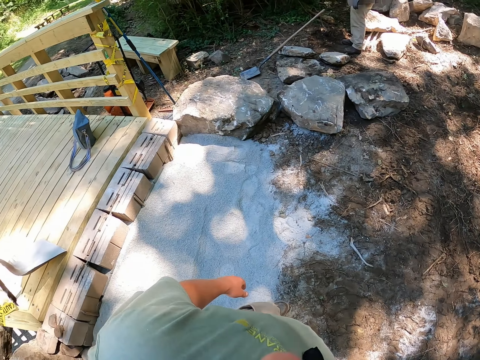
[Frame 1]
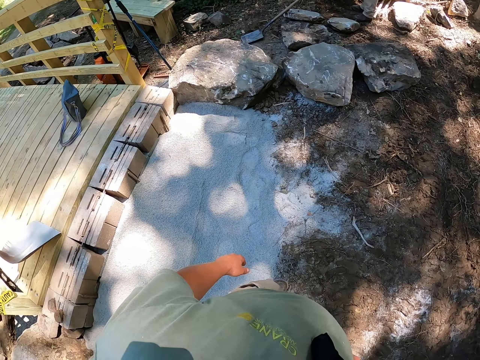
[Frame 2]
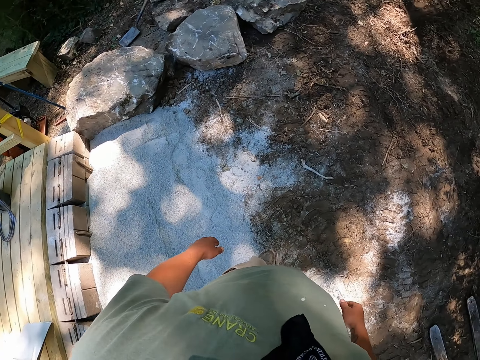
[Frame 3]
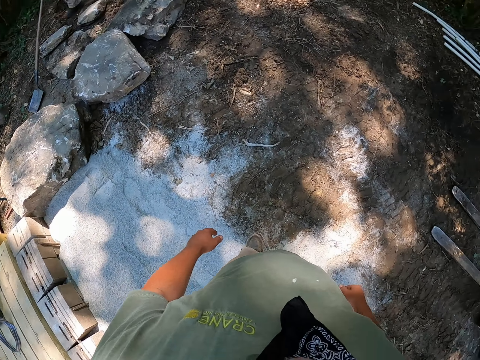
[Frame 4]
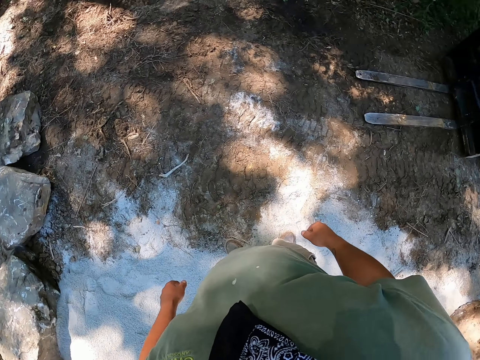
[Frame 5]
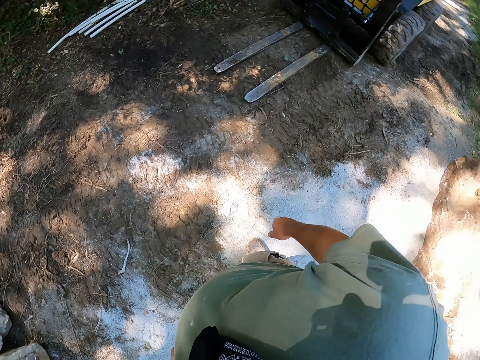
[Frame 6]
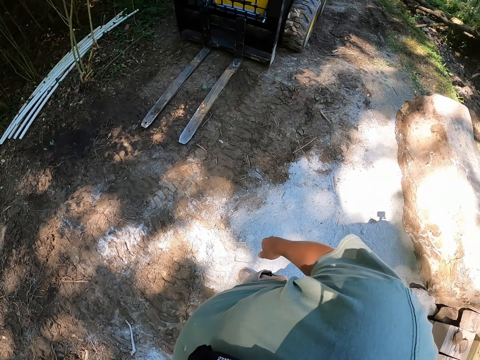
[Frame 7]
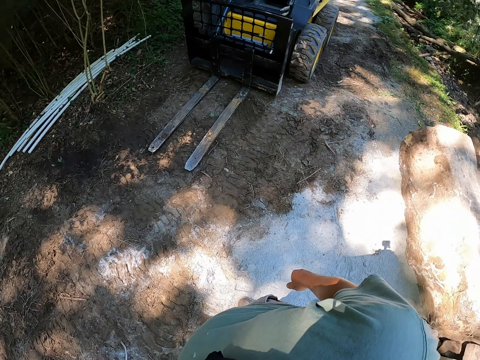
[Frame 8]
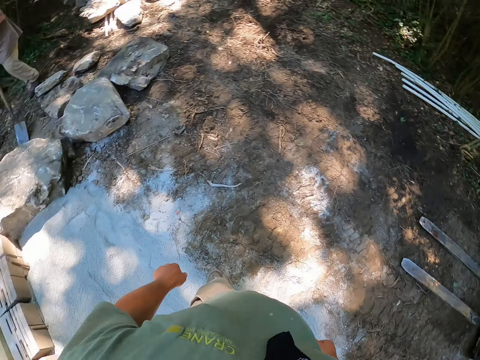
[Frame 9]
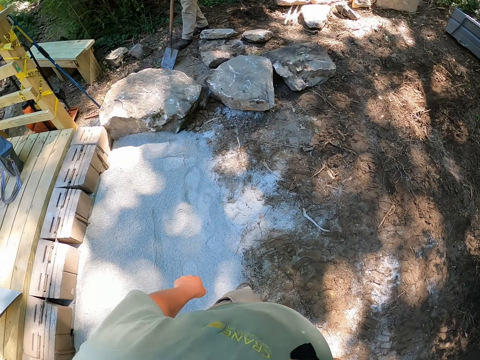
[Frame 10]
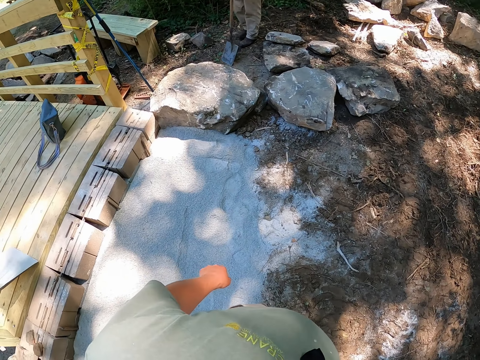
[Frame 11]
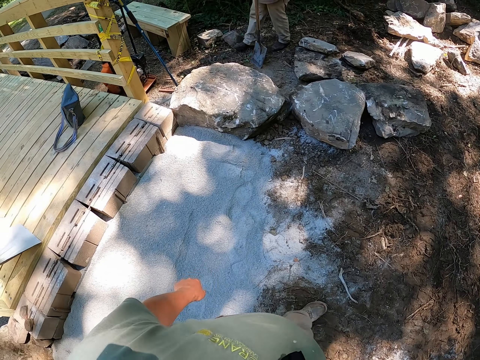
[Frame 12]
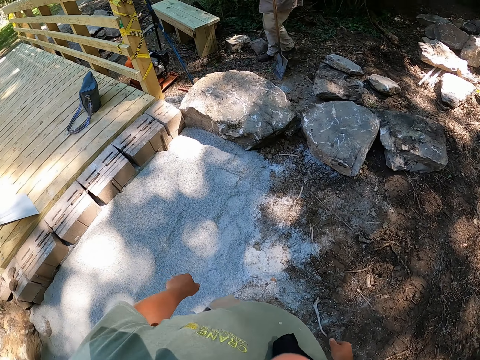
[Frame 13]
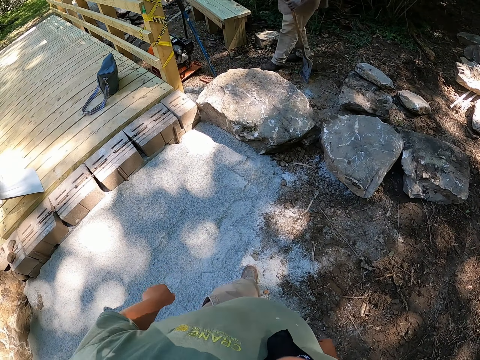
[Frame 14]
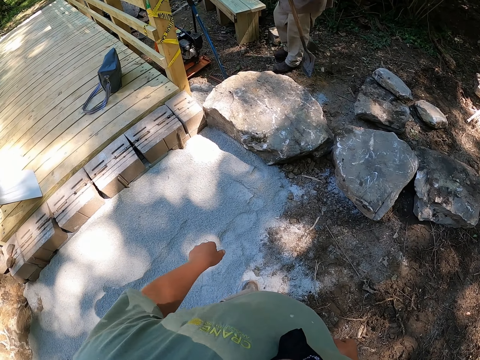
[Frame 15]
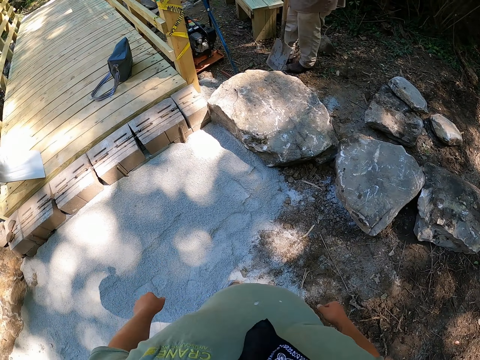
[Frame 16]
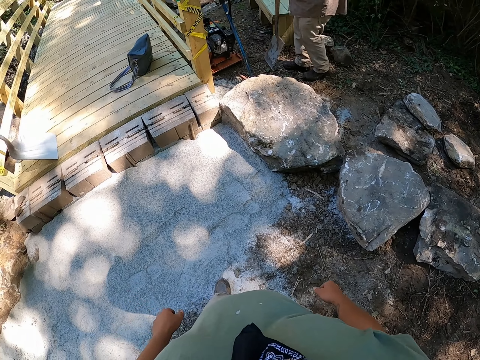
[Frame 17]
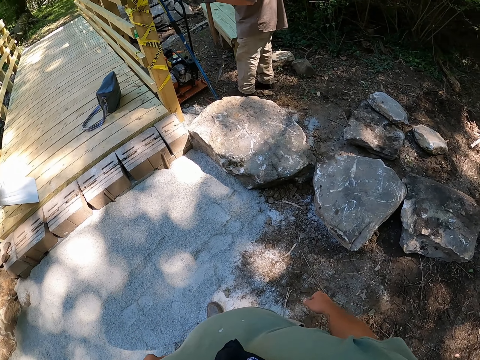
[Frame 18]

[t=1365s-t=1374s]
The camera wearer turns around towards the structure. They turn around repeatedly. They turn around towards the structure. A man carries a spade in hand. The camera wearer walks.

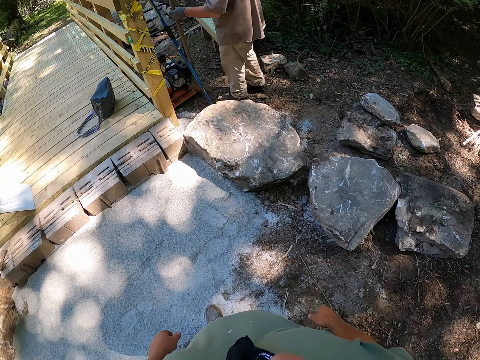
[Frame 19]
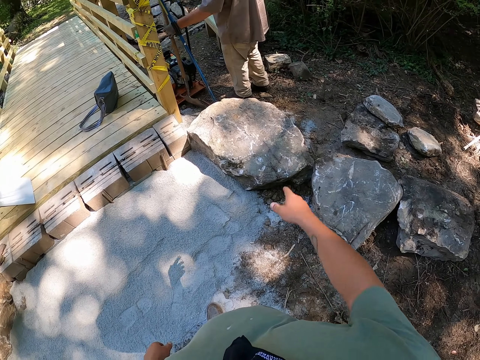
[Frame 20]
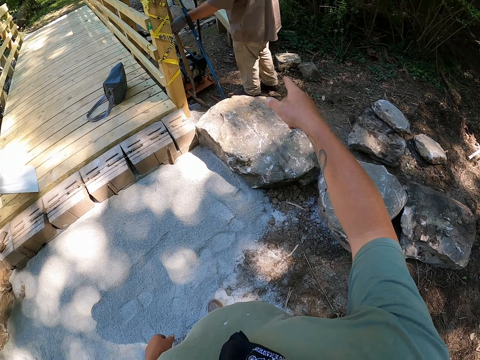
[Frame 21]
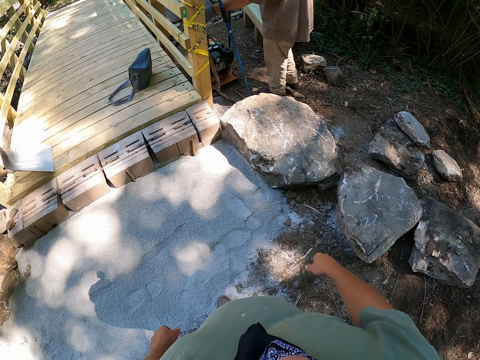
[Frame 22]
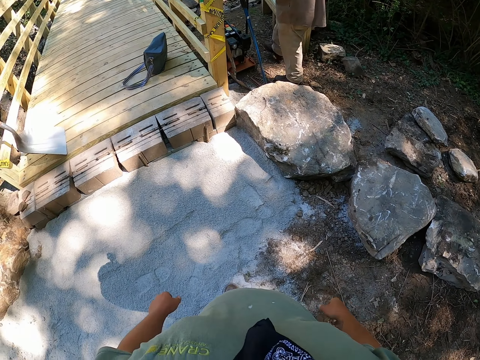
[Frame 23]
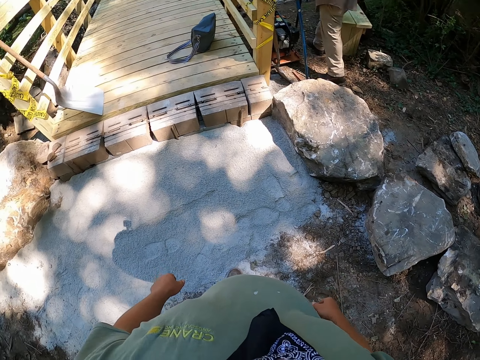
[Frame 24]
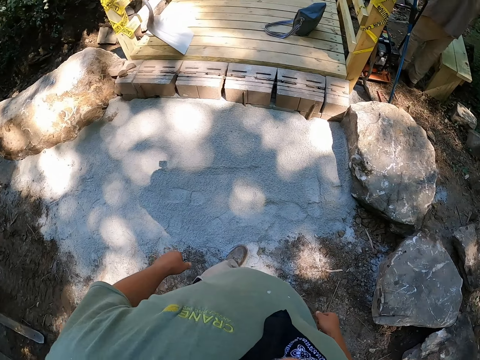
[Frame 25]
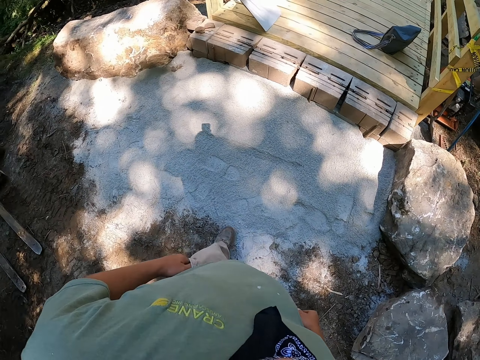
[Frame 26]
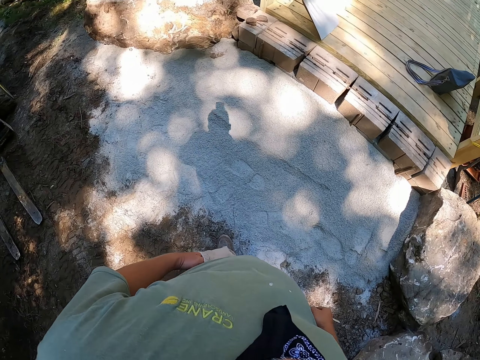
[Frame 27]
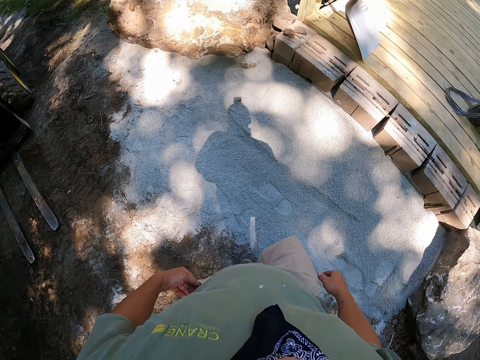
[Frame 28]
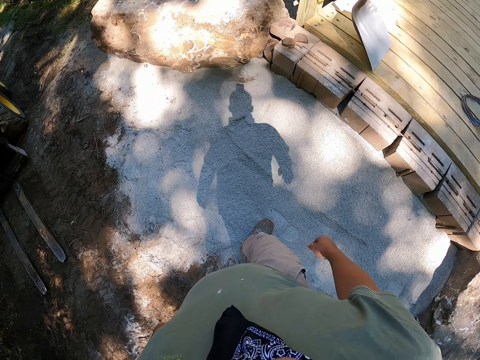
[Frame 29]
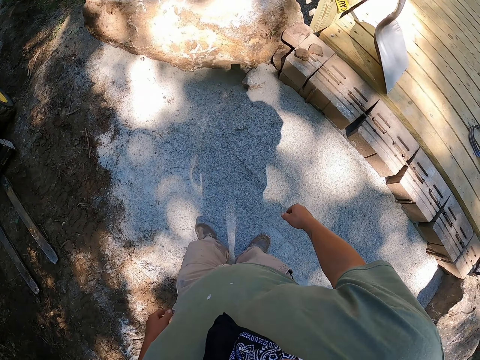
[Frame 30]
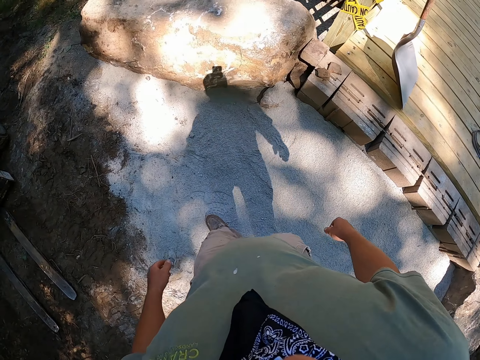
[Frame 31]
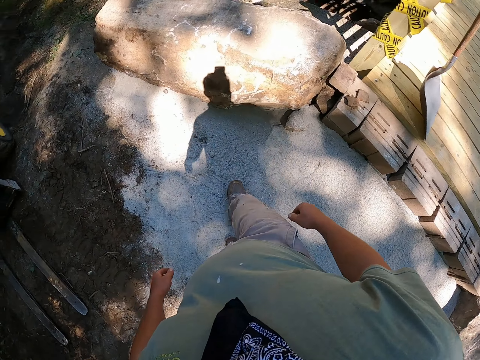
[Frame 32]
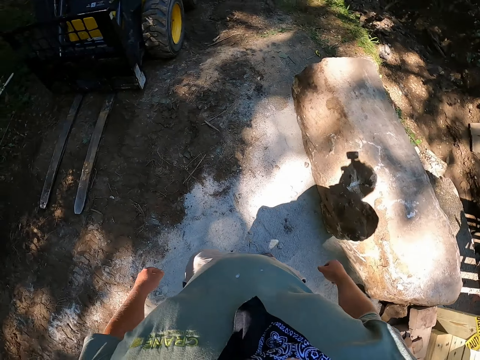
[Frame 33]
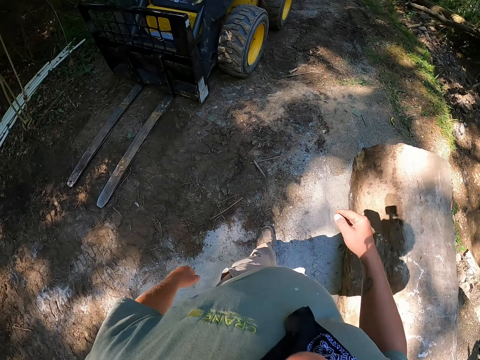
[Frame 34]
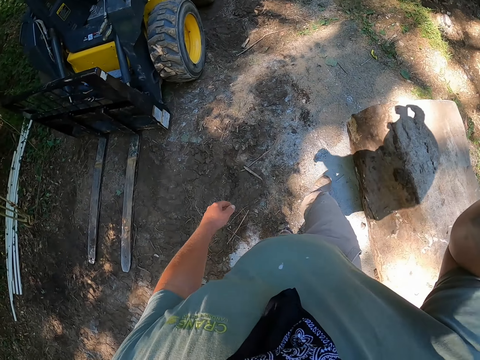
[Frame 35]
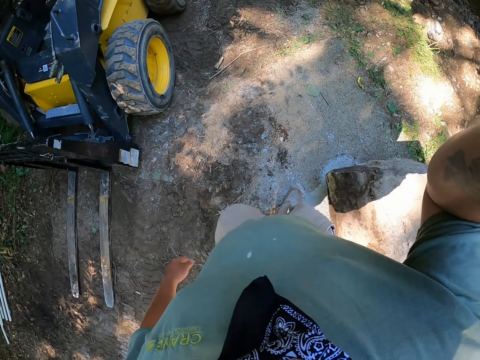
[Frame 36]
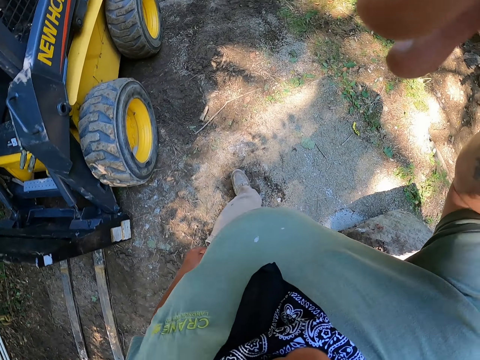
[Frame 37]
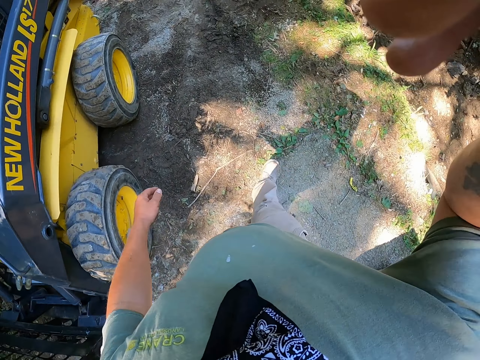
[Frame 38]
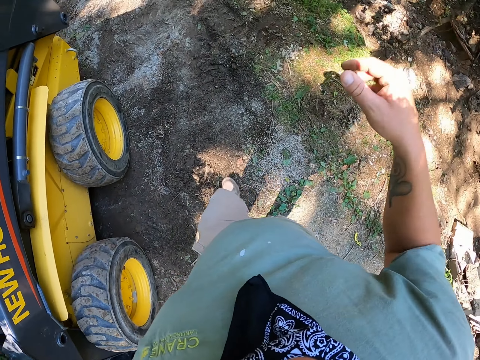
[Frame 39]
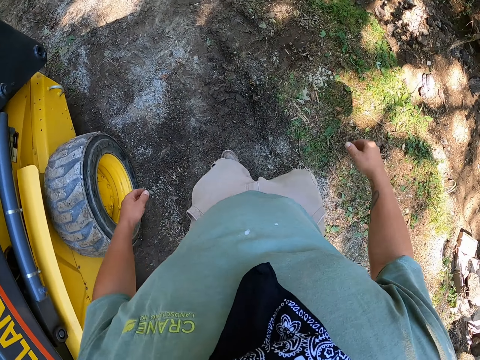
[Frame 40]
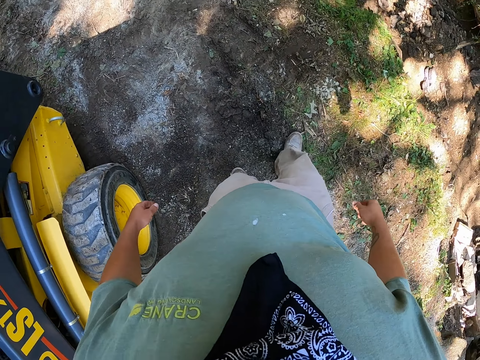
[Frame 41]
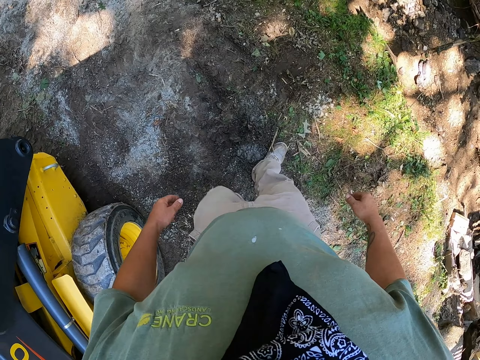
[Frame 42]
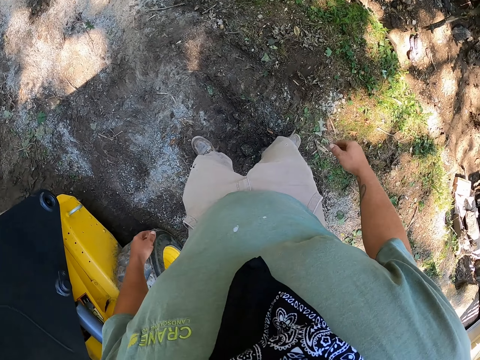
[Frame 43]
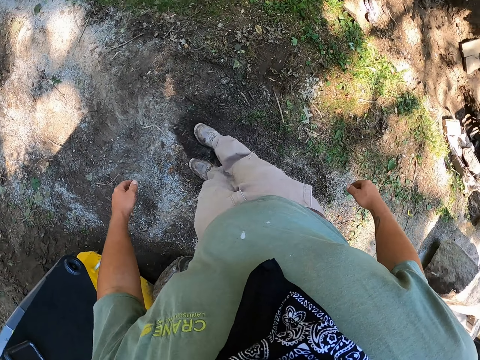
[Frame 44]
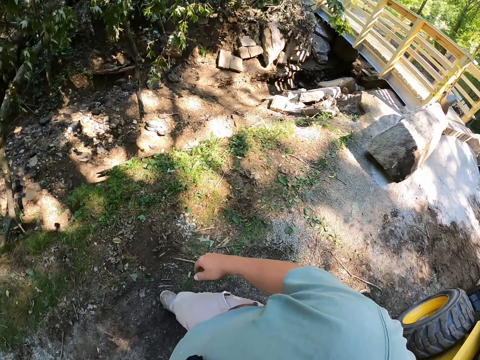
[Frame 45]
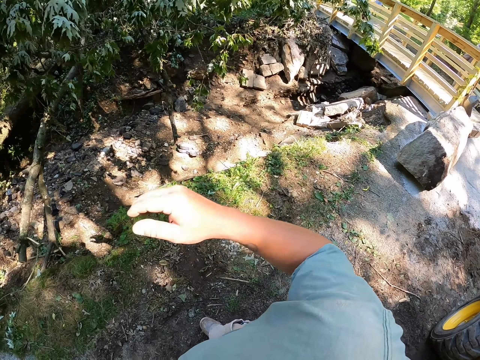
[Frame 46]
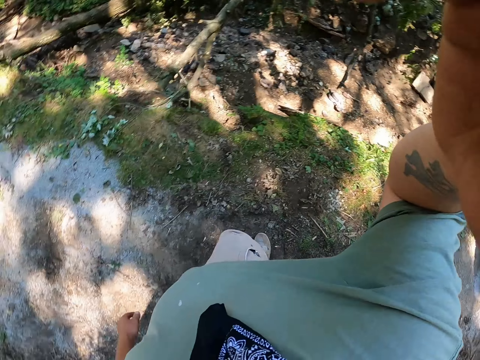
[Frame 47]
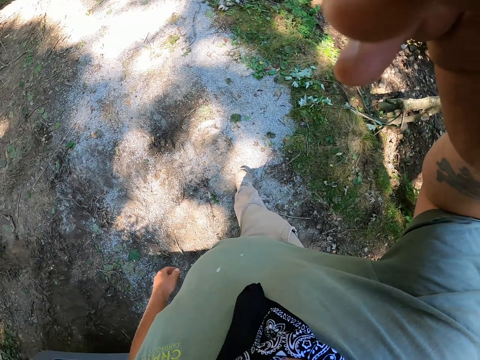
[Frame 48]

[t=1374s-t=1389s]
The camera wearer gestures with his hands. A man stands the spade against a foot bridge. The man walks around the construction site. The camera wearer puts his hand in his pocket. He moves around the construction site. He turns around. He lifts his hand to something. He puts his hand down. He walks on the site. He drags dust on the ground with his foot. He looks around the site. He lifts his hand to something.
